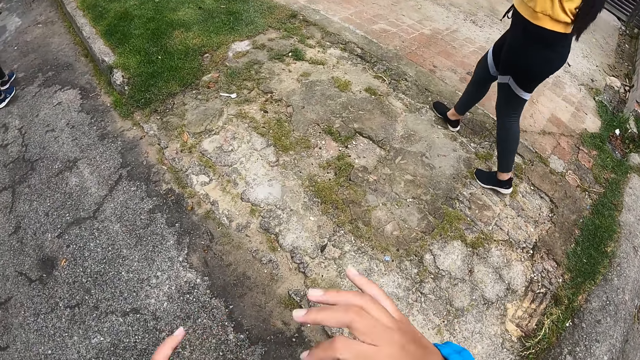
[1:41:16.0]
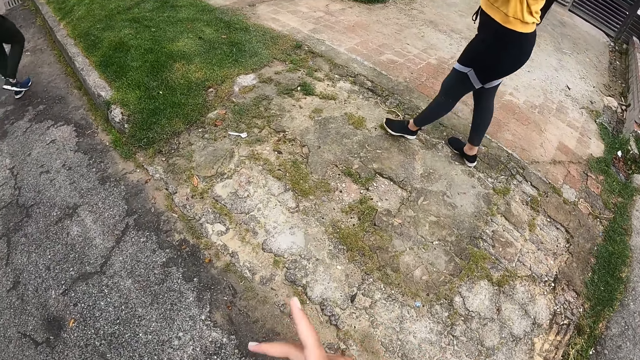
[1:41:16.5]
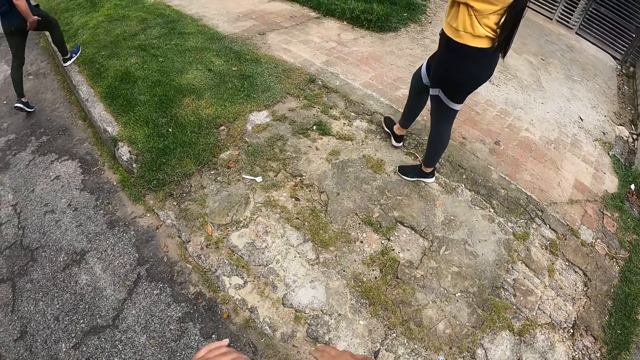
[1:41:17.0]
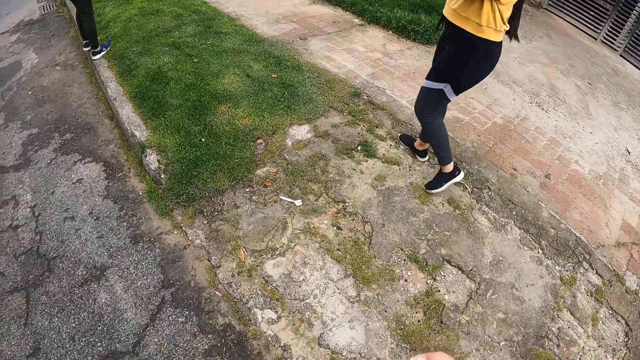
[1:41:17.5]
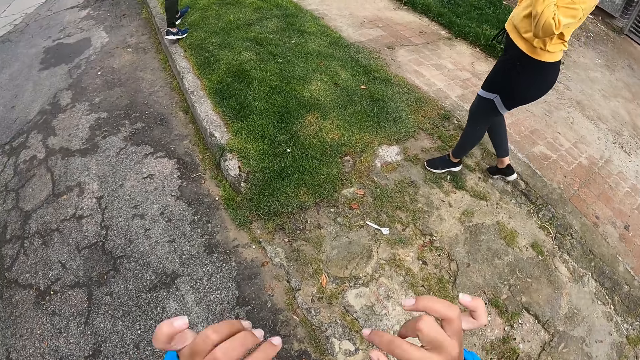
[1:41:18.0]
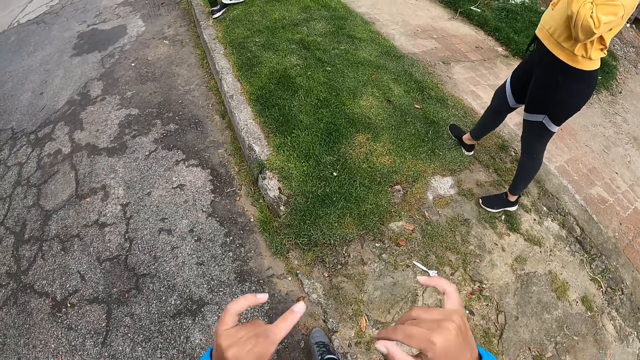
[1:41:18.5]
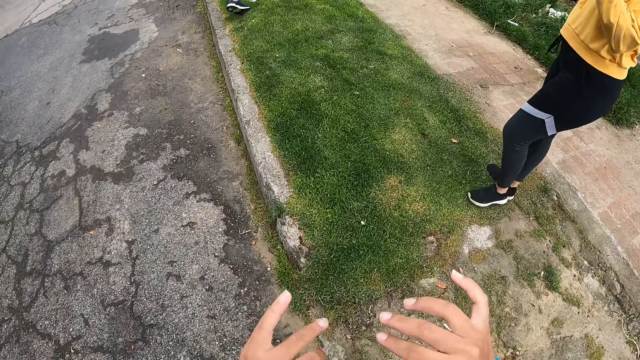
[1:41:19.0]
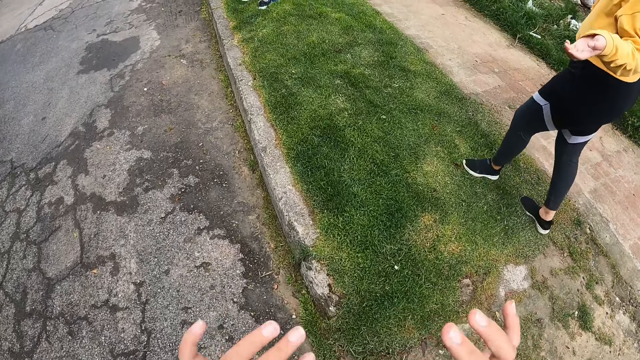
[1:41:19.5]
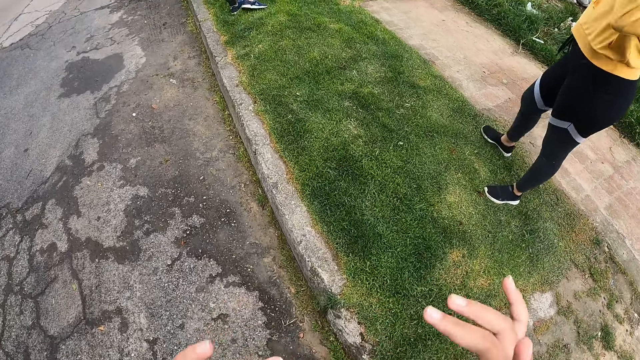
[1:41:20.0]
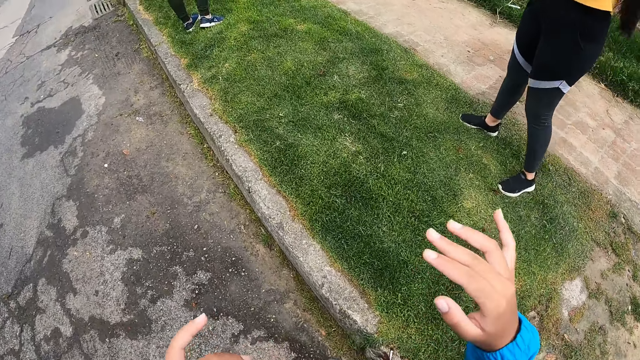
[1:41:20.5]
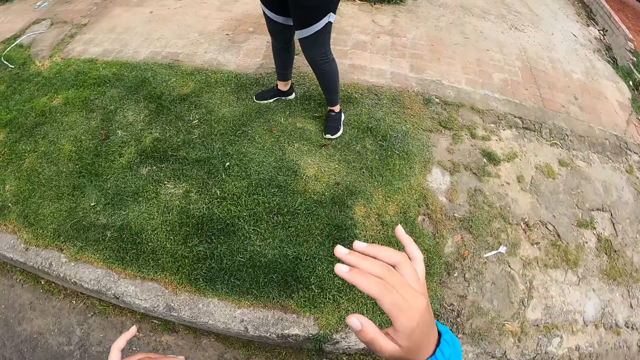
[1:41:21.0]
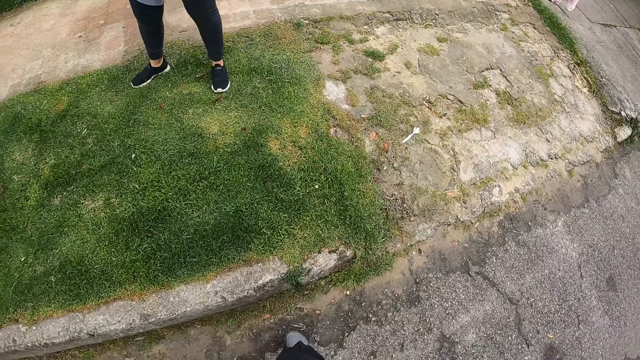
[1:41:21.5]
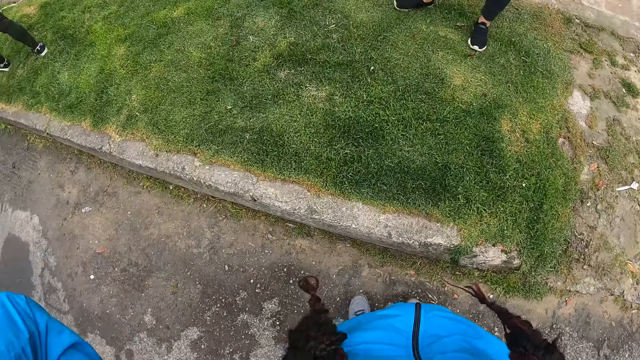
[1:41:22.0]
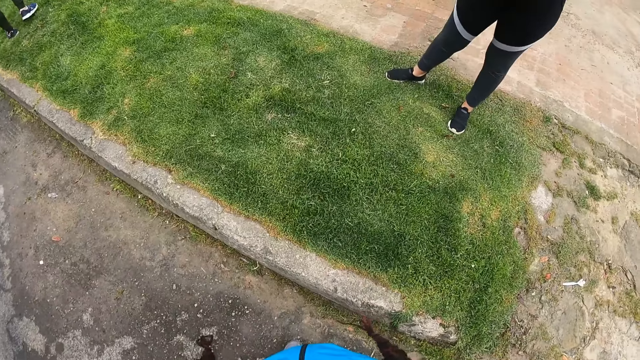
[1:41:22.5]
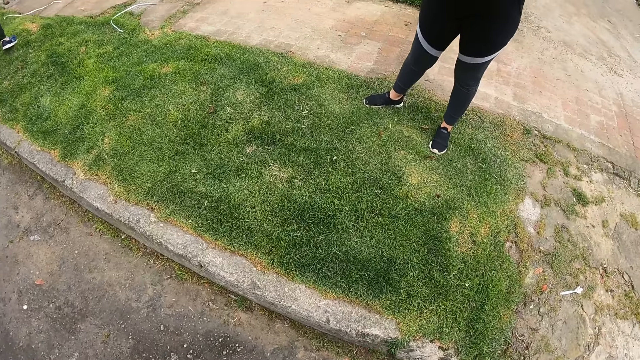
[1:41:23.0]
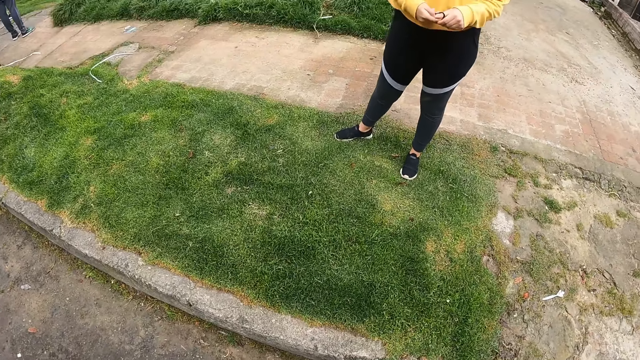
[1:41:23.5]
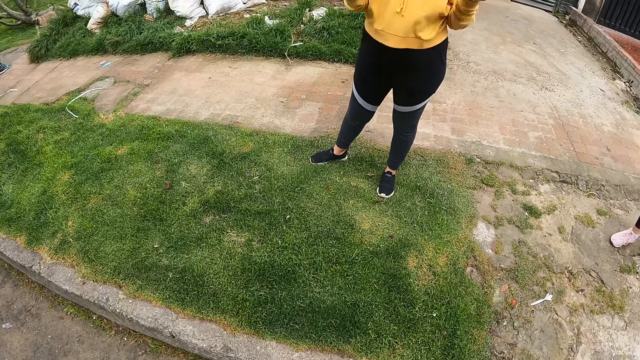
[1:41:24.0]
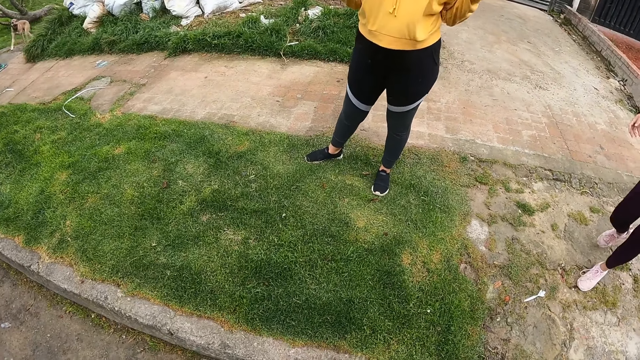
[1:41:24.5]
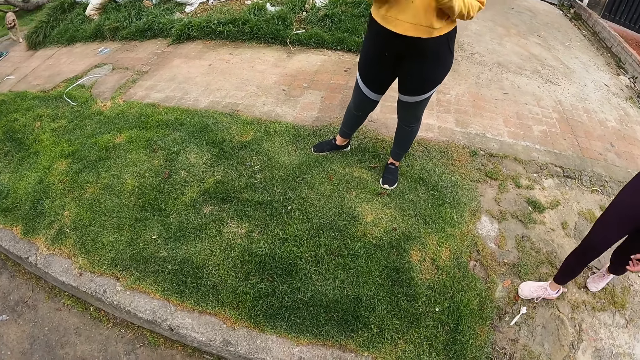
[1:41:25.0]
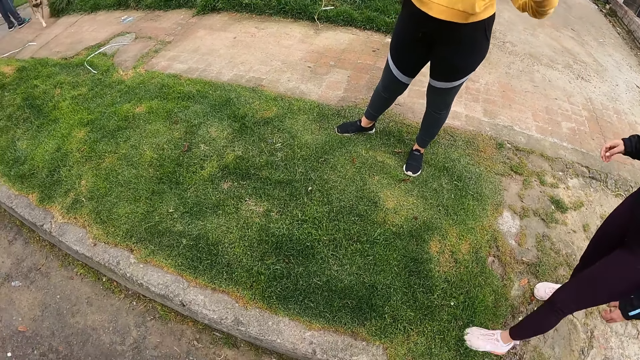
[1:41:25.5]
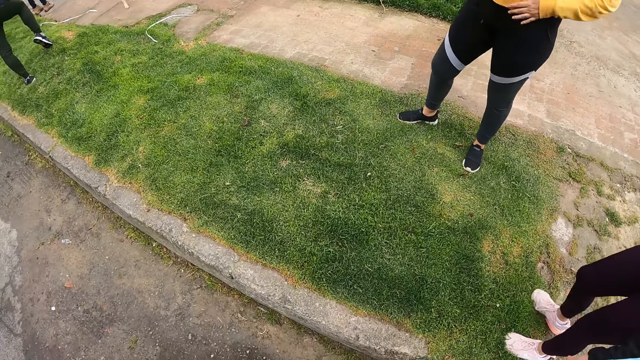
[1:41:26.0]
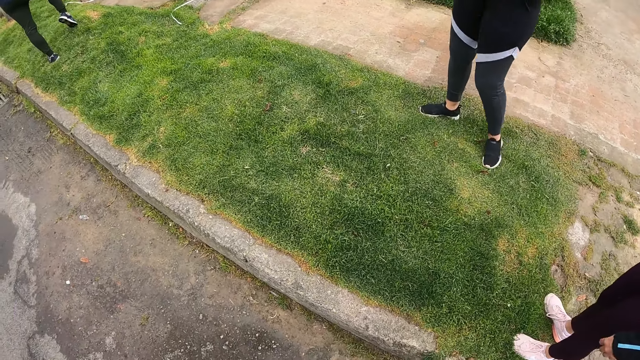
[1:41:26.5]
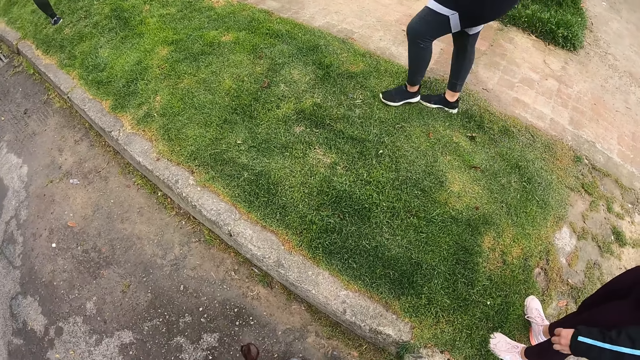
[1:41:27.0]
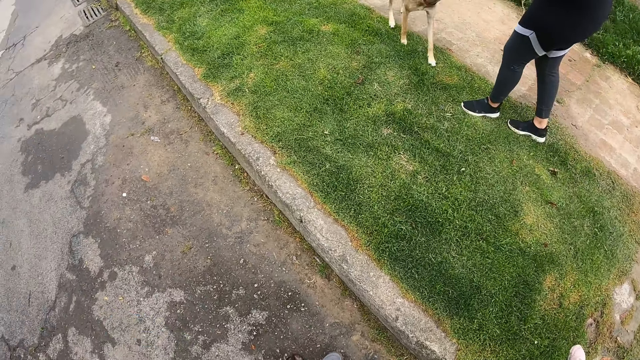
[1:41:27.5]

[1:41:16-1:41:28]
The camera wearer stands on the road. They stop for a while with the woman and another woman. A dog runs towards the camera wearer, a man, the first woman, and the other woman.

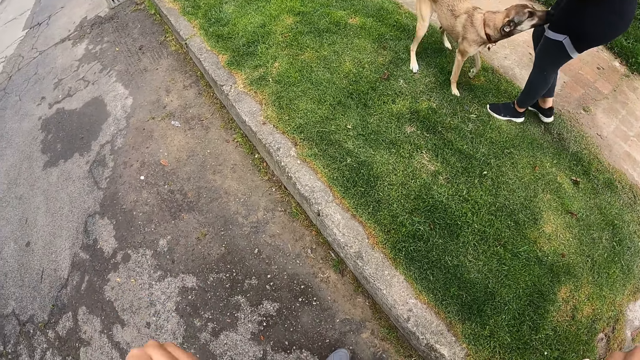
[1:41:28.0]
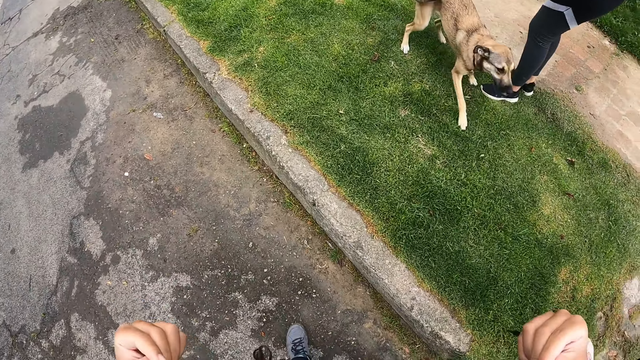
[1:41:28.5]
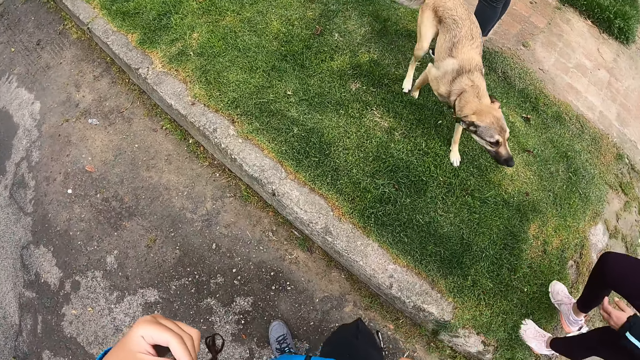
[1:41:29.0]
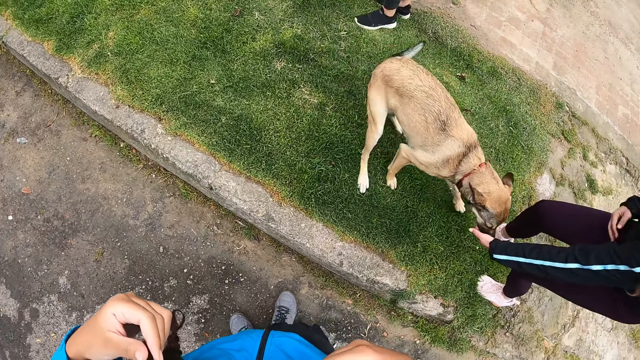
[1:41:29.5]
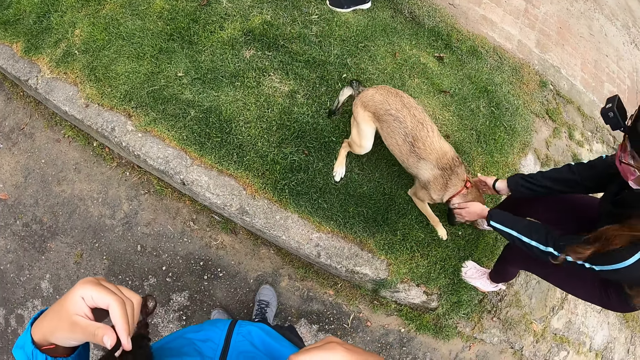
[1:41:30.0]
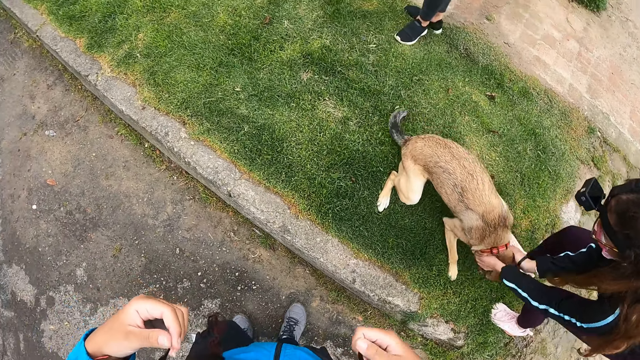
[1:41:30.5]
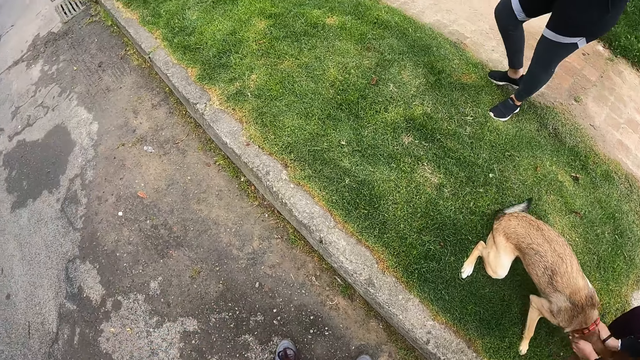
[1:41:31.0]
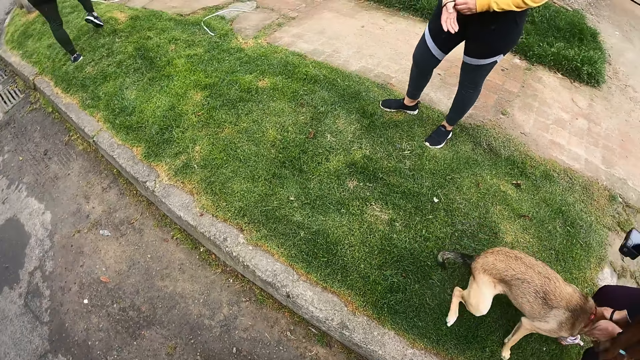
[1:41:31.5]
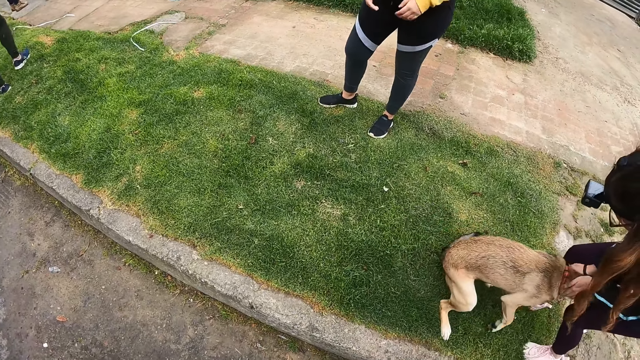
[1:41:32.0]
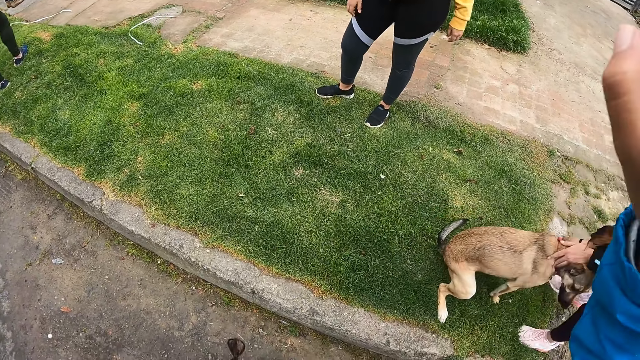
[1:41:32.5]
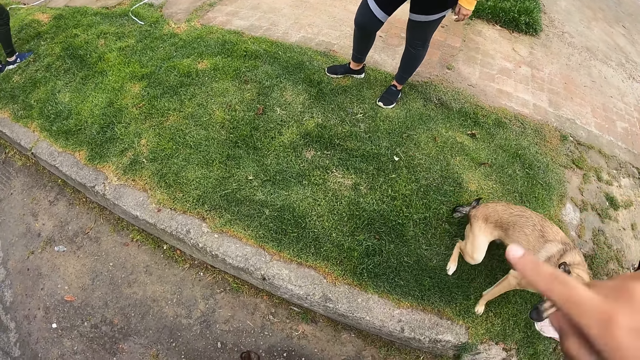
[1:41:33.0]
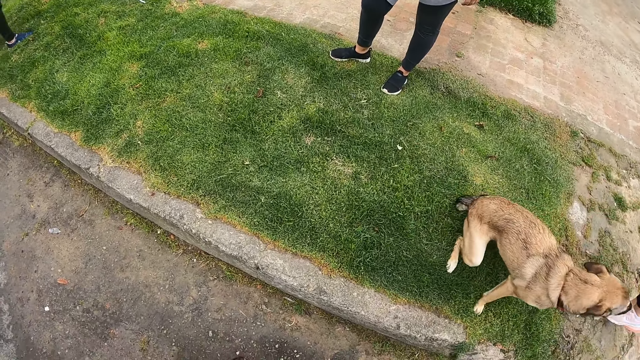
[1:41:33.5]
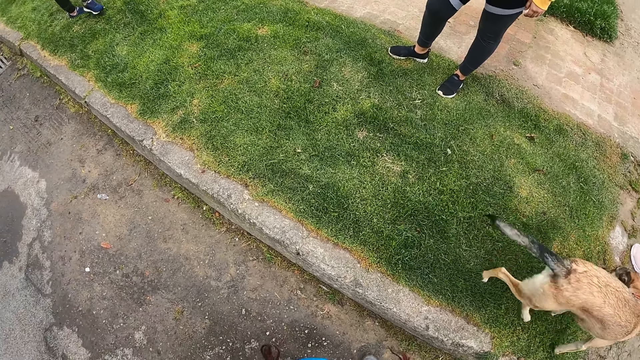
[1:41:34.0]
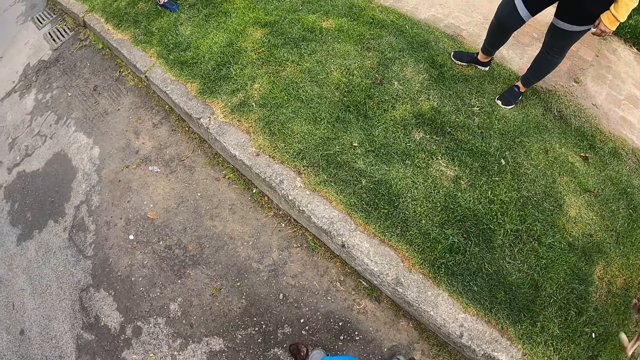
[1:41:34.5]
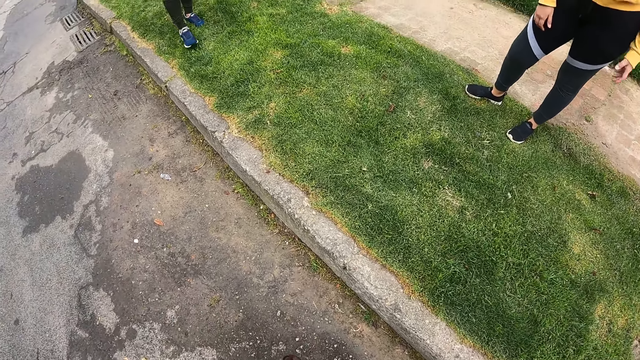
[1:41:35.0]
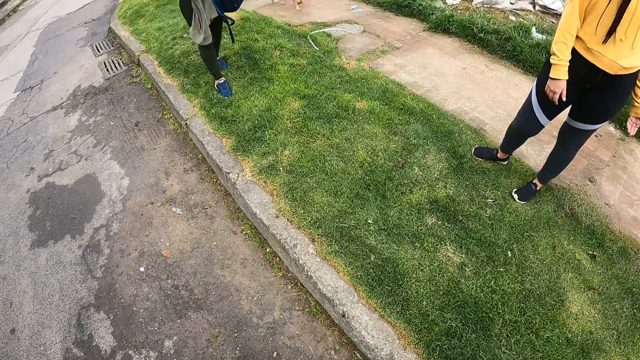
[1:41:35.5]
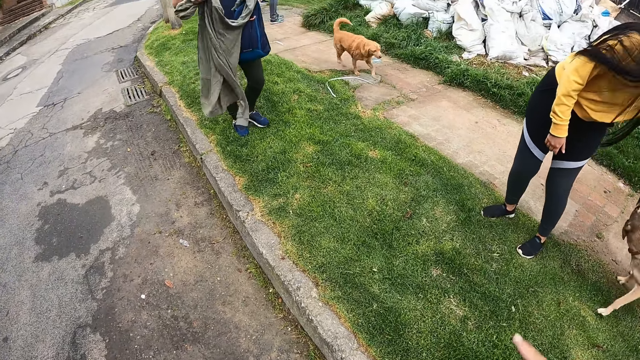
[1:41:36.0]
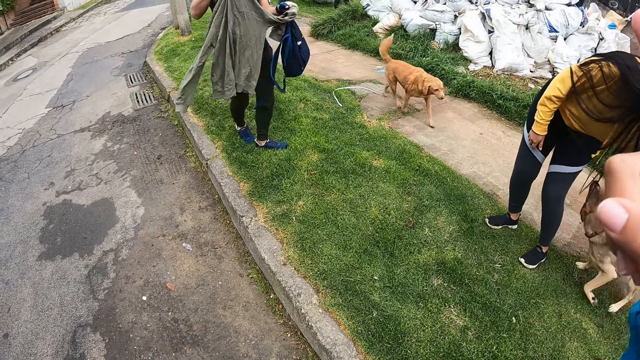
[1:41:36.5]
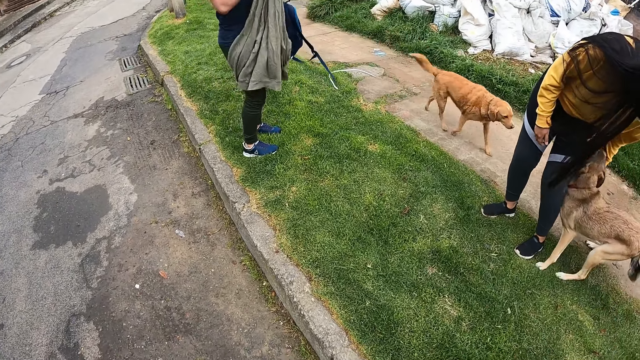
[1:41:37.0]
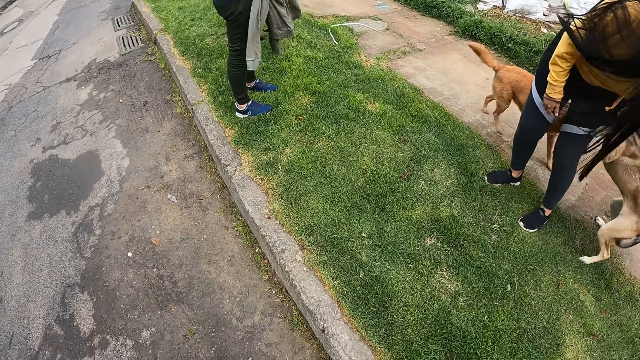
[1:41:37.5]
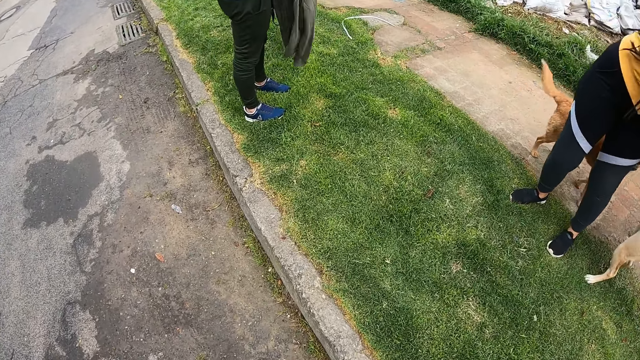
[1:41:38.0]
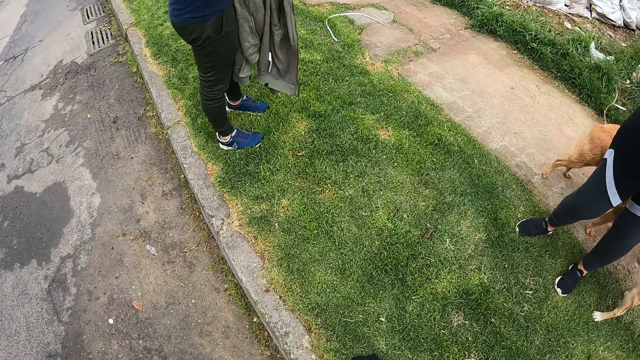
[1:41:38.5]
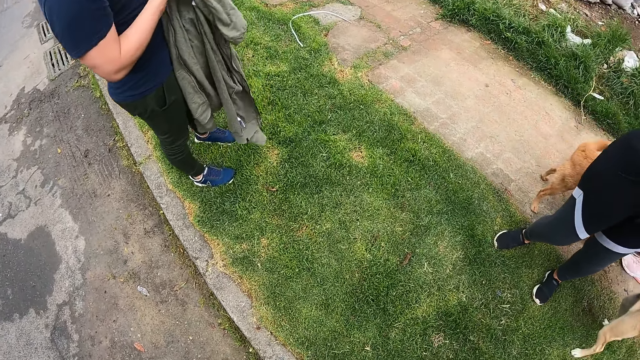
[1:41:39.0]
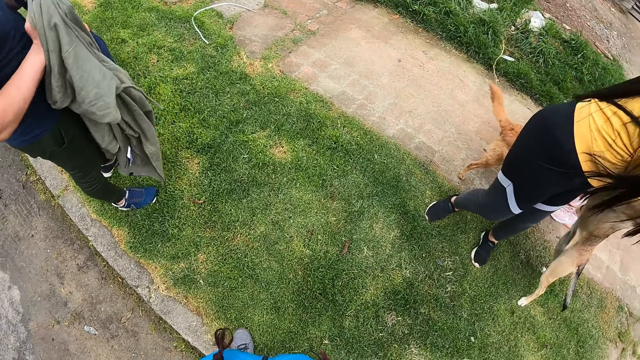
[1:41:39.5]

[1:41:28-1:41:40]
A woman plays with a dog. The dog walks towards another woman. The other woman plays with the dog. Another dog runs towards the camera wearer, a man, the other woman, and the first woman. The camera wearer dialogues with a person. The man straightens a jacket in his hands. The other woman plays with the first dog.
